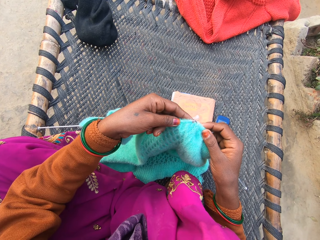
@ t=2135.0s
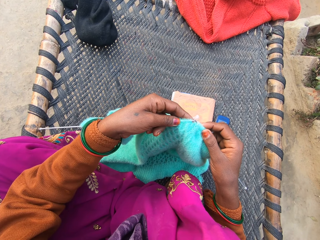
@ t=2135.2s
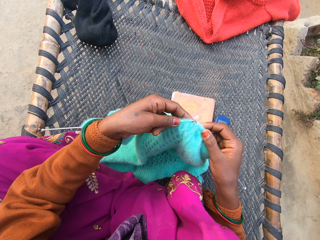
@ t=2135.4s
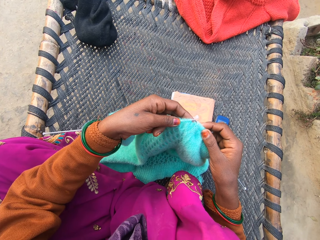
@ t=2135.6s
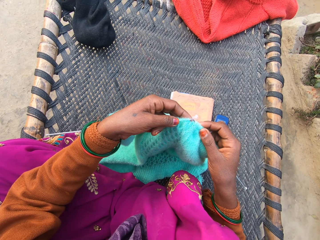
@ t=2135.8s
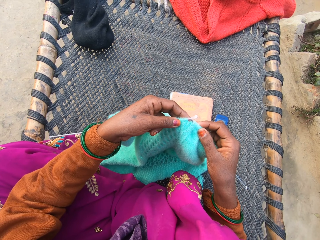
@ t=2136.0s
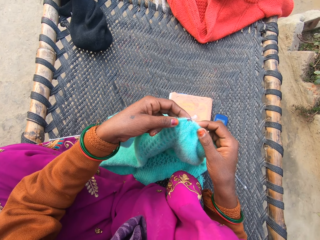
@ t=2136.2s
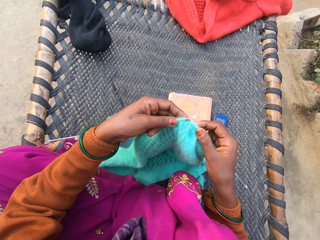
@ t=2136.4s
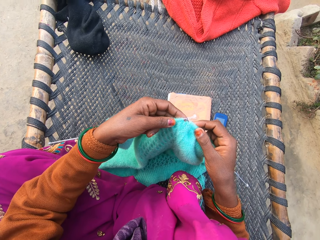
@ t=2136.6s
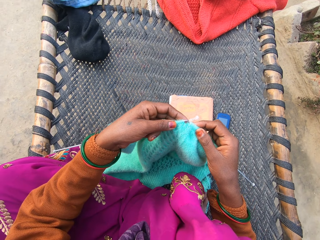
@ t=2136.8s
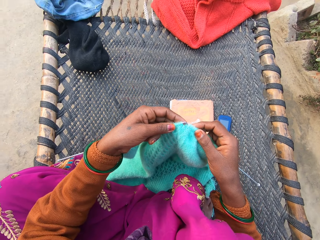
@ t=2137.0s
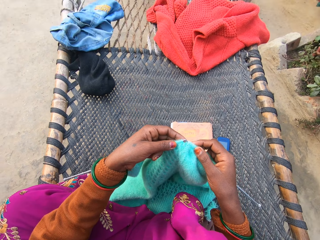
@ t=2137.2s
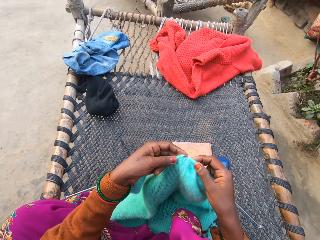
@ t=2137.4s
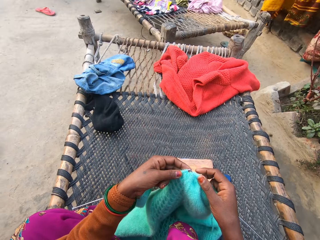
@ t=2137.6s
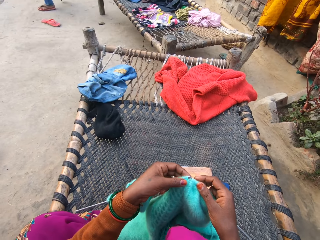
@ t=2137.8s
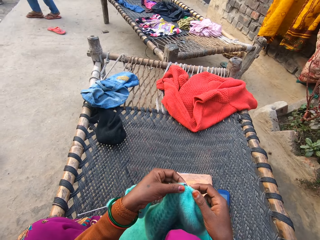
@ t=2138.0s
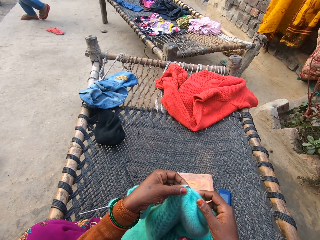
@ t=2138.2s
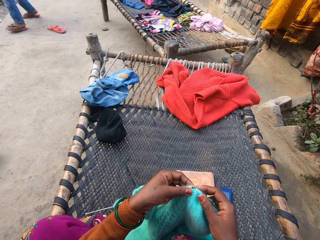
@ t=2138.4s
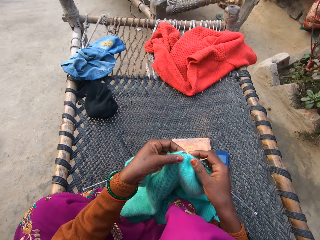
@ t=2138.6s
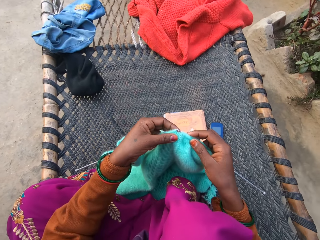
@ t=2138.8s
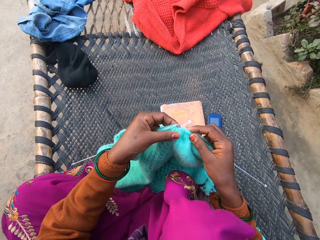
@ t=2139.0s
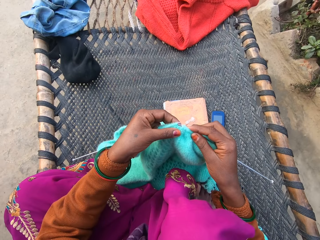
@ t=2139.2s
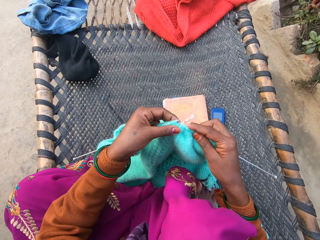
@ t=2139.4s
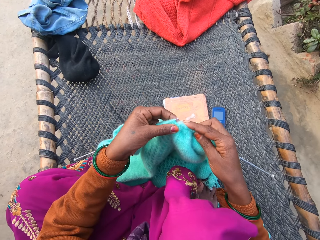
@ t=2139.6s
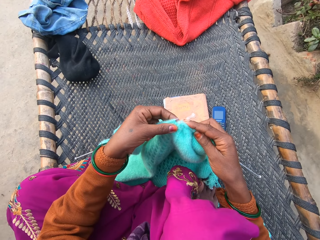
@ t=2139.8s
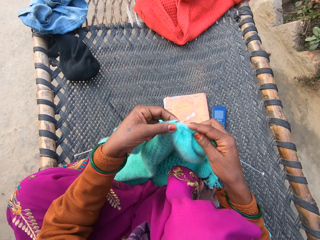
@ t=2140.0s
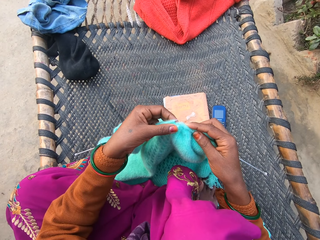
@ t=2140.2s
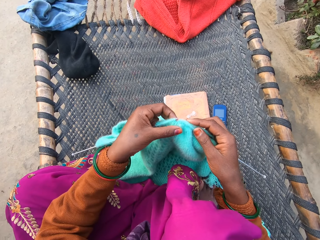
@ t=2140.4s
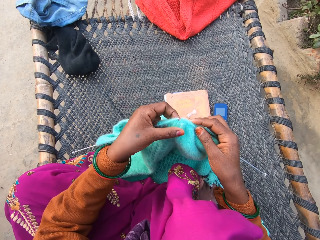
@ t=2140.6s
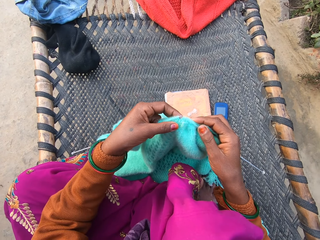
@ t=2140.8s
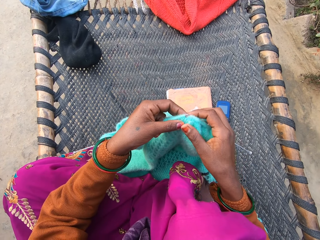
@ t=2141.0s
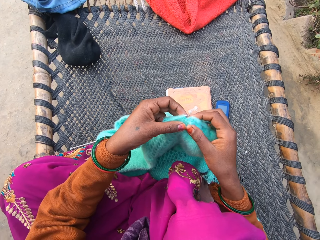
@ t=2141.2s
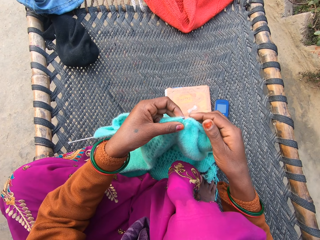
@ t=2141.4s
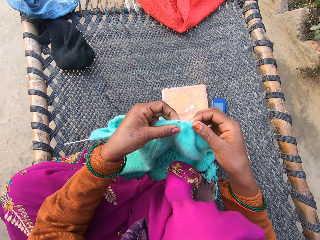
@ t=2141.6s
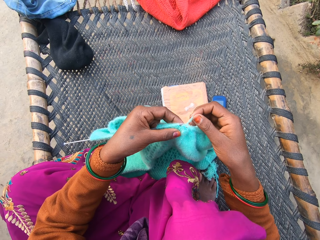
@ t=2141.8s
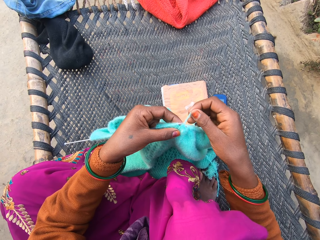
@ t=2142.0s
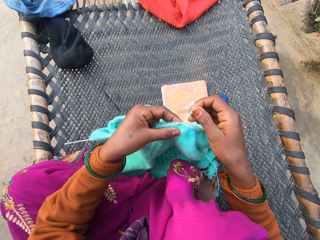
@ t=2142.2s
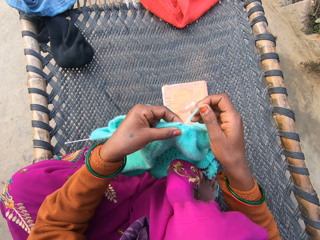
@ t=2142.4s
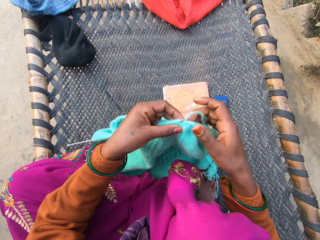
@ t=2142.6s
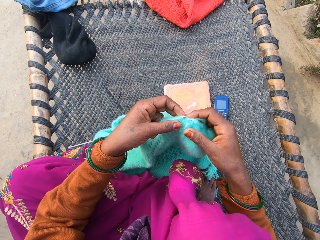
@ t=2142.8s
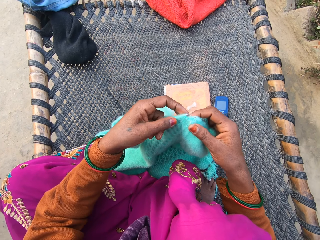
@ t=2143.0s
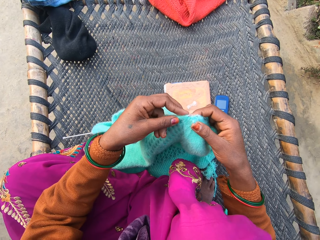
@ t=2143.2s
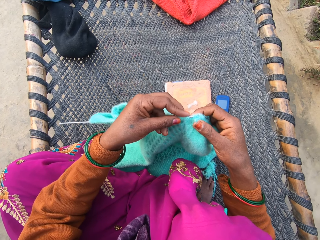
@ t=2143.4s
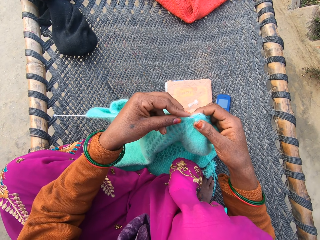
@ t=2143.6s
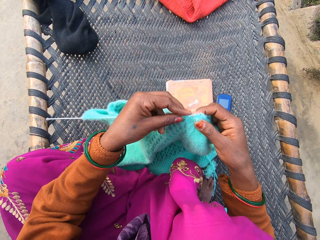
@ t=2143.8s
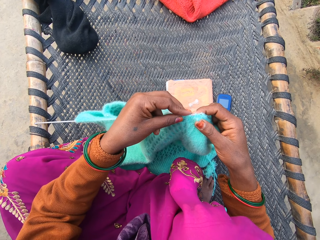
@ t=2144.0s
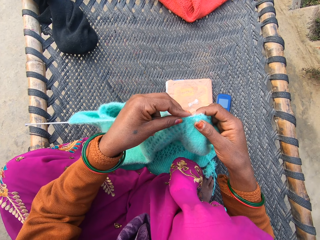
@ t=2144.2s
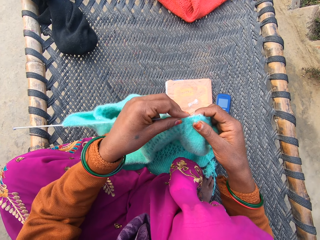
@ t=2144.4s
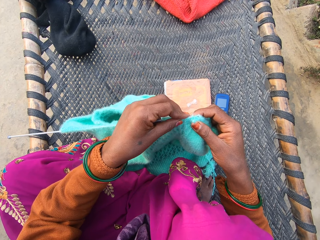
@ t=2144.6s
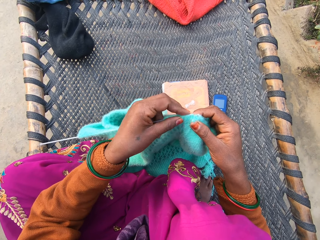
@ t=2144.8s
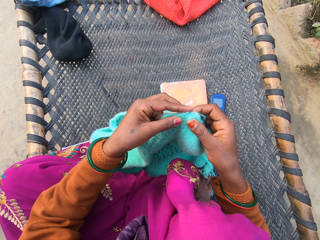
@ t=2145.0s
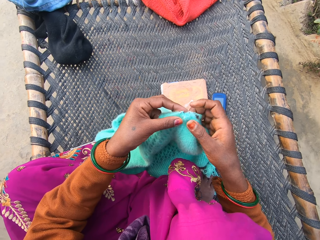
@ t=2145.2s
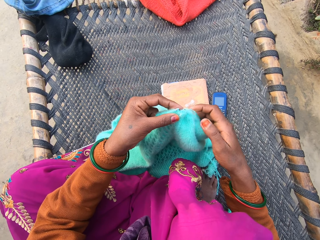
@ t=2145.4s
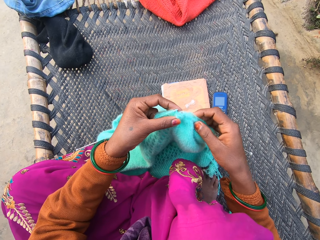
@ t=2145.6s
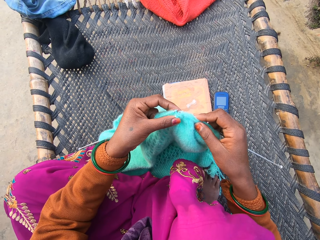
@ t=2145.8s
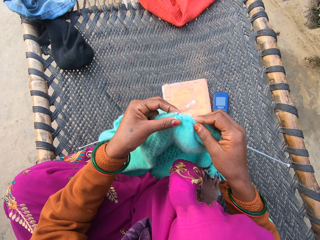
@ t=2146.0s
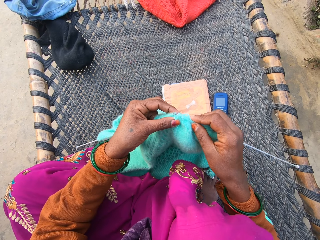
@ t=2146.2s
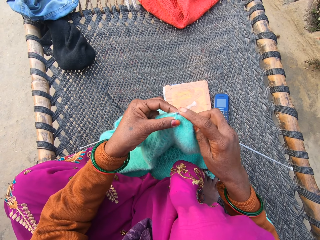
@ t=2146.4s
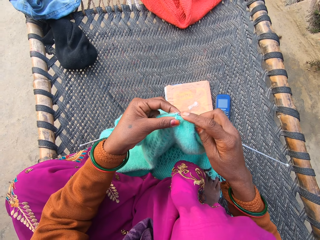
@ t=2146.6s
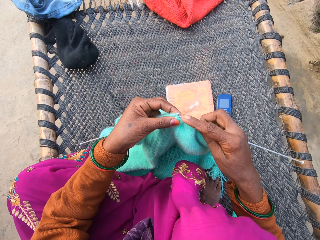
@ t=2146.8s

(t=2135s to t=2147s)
The camera wearer looks at a person. The person walks across the veranda. The camera wearer knits a fabric using a yarn and a knitting needle.

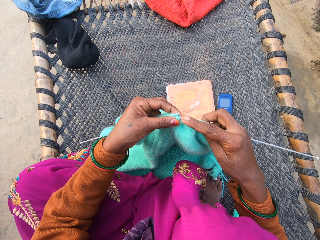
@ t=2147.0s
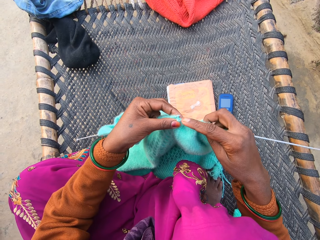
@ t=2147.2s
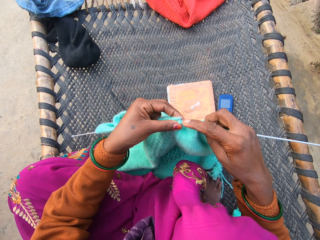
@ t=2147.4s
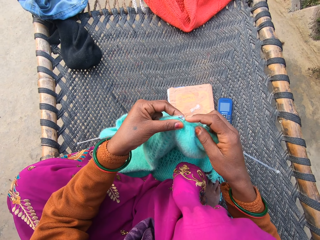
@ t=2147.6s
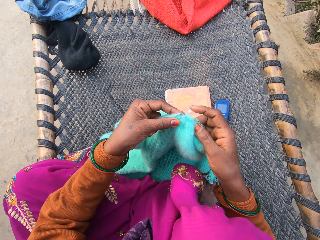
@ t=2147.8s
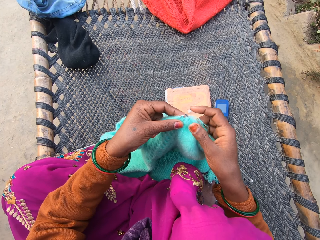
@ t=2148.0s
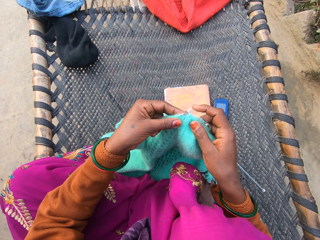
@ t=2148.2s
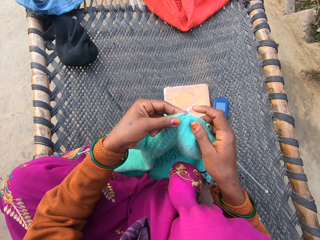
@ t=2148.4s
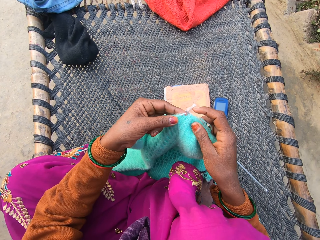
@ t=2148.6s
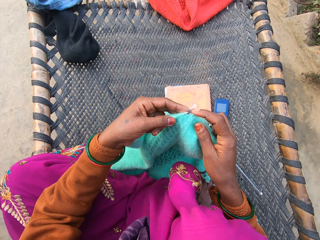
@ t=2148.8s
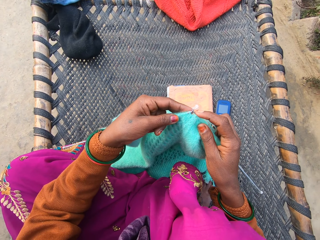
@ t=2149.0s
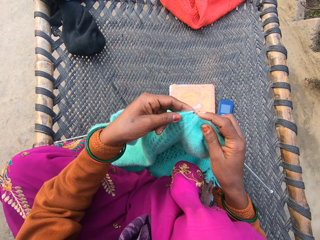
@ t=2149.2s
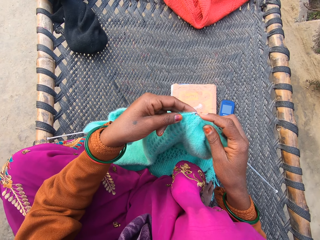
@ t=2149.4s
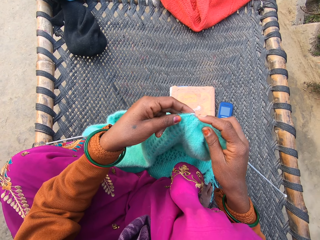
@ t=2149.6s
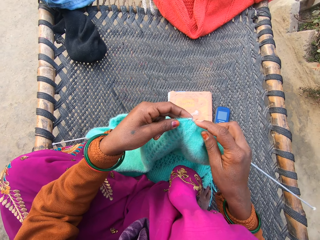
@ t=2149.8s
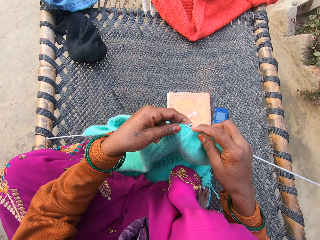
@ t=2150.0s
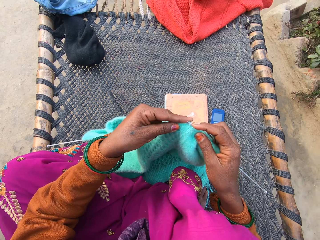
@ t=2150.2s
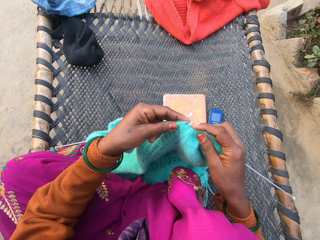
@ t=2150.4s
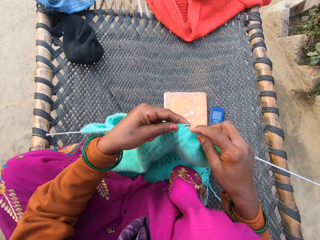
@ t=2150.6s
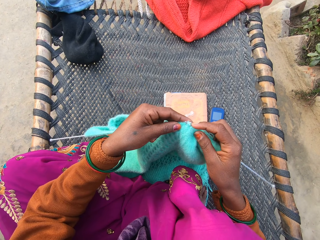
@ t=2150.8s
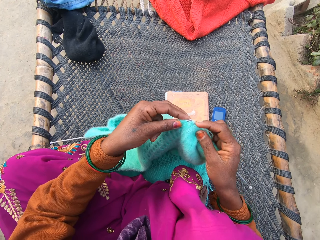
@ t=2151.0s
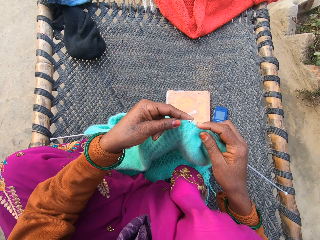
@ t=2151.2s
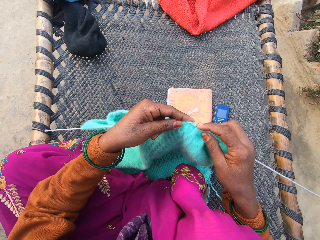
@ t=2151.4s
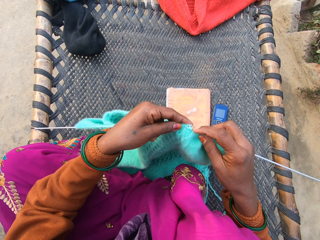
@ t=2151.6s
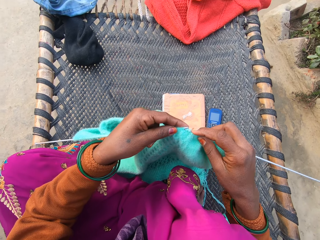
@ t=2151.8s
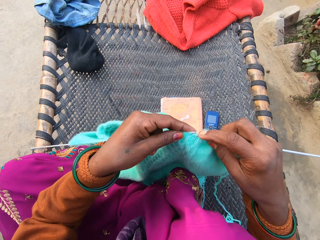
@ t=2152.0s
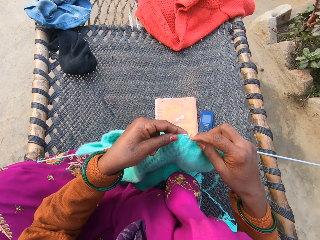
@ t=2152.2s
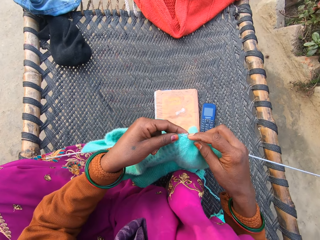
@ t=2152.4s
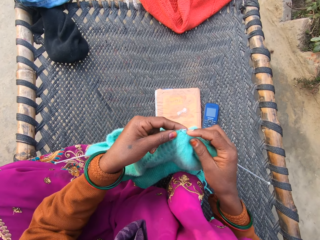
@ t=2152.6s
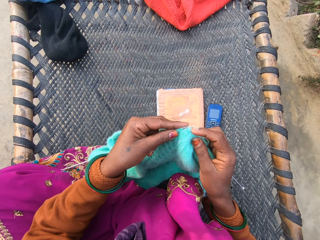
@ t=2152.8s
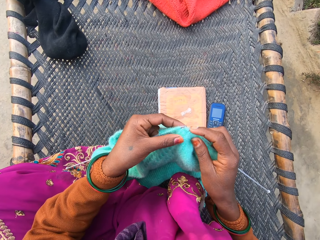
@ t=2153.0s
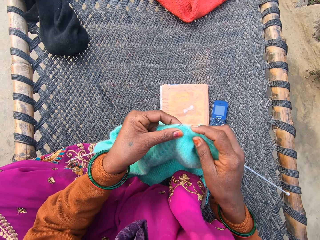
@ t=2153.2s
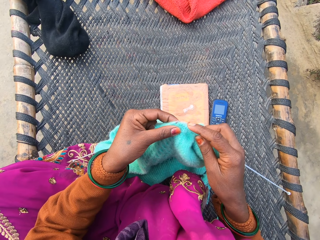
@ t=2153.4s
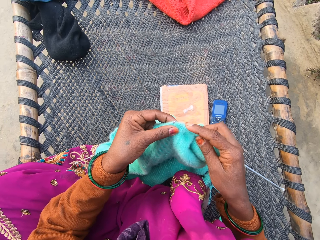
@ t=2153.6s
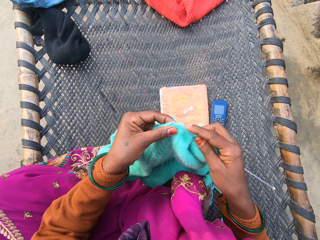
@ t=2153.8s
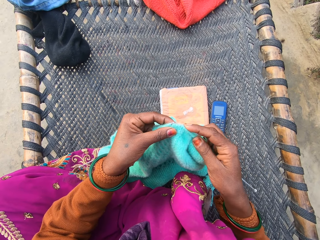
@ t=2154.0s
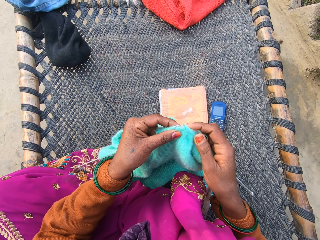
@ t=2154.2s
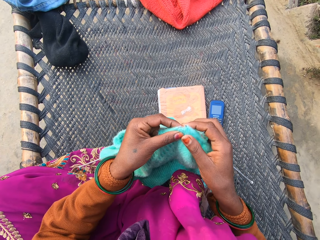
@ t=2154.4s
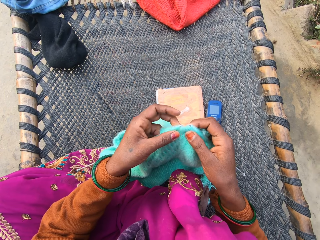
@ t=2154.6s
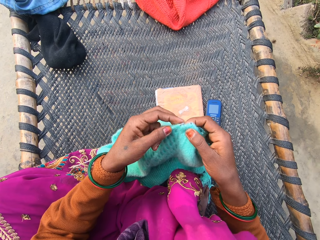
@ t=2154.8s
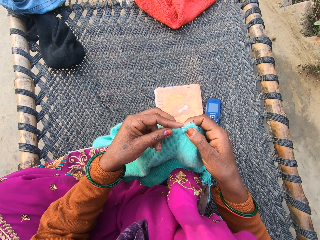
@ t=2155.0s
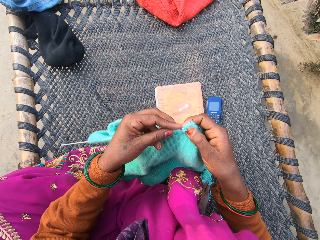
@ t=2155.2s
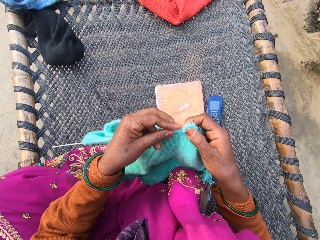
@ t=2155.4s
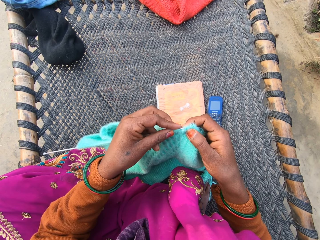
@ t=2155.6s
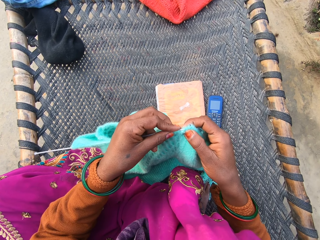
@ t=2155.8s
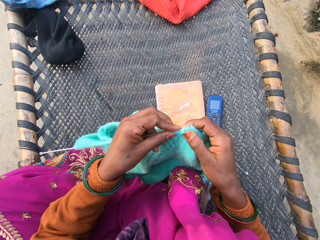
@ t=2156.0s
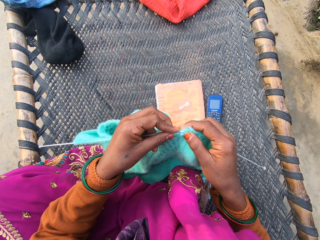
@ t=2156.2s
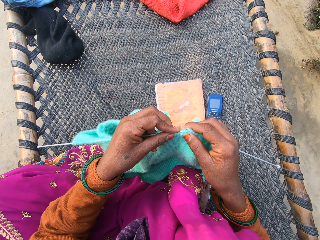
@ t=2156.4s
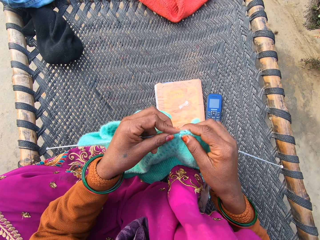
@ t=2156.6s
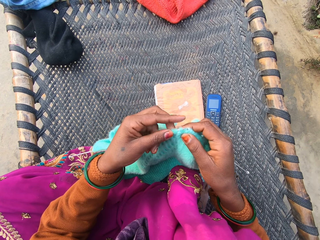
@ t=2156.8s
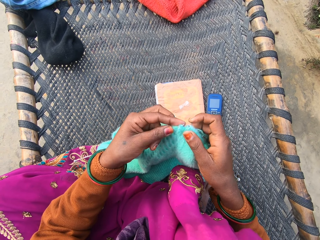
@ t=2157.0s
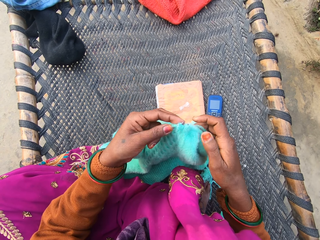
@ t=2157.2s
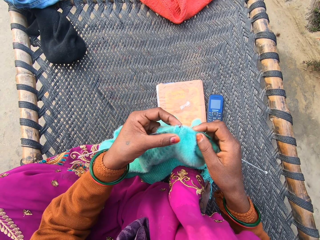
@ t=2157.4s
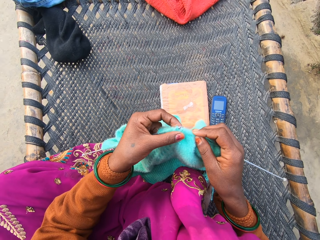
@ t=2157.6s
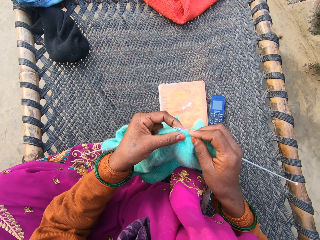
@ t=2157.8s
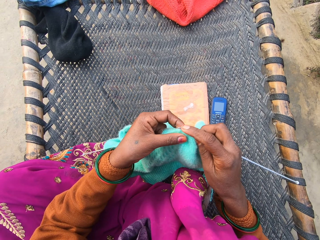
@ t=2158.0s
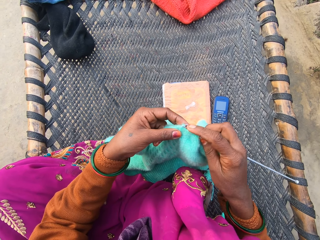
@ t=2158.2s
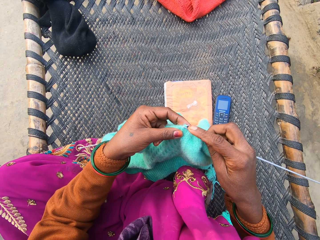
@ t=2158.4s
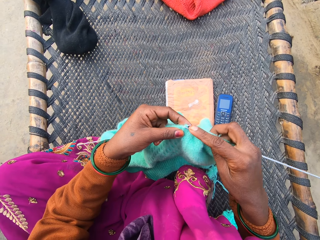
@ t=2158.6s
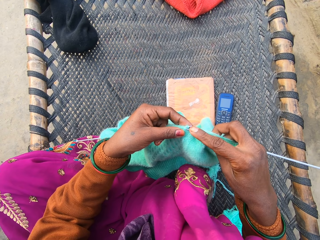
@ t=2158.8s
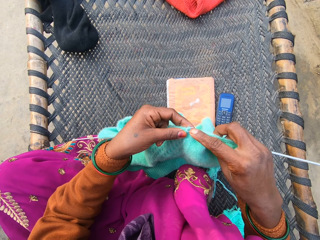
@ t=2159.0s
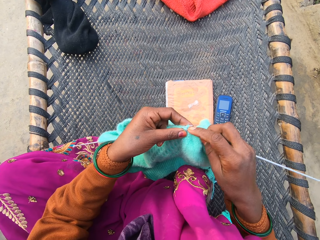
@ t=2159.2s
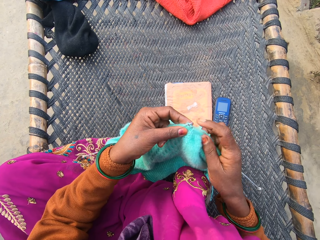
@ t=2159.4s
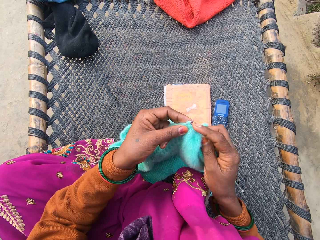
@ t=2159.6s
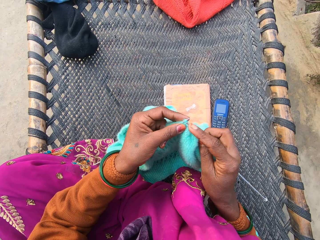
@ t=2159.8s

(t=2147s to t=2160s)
The camera wearer stares at the cloth. They knit a cloth.
